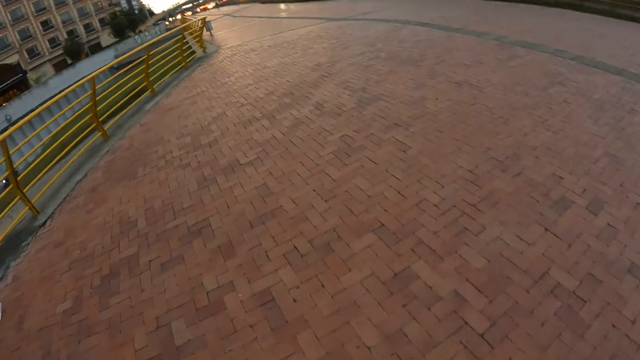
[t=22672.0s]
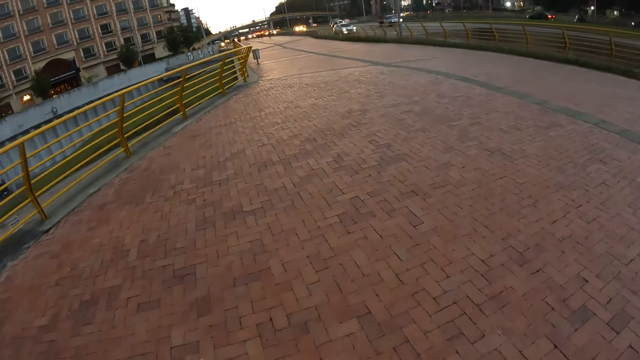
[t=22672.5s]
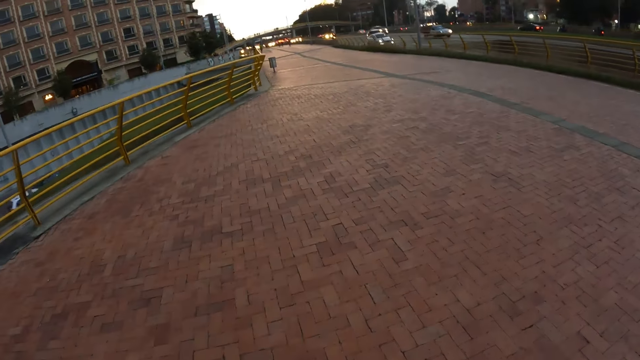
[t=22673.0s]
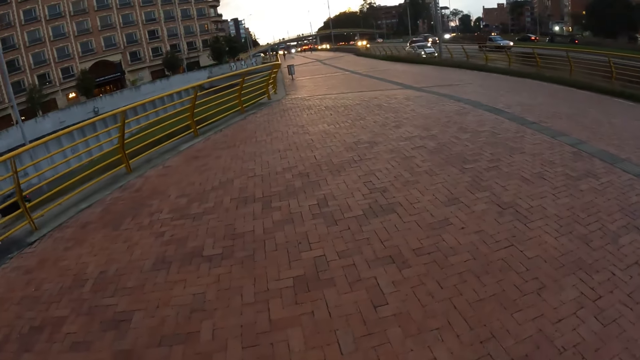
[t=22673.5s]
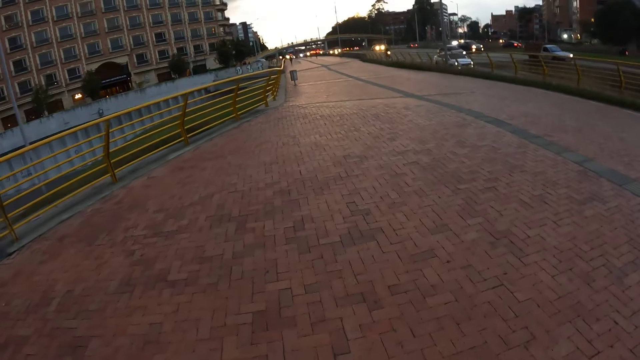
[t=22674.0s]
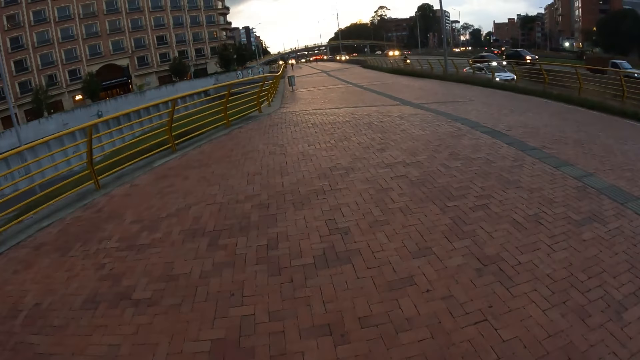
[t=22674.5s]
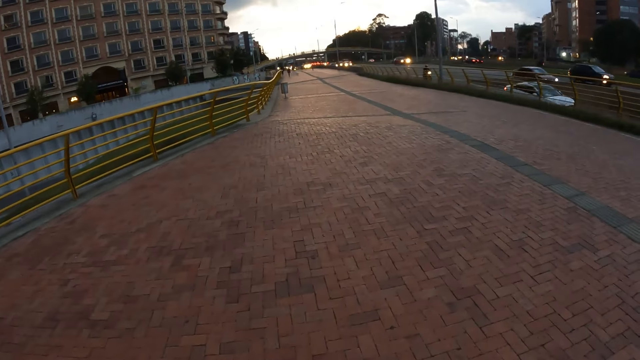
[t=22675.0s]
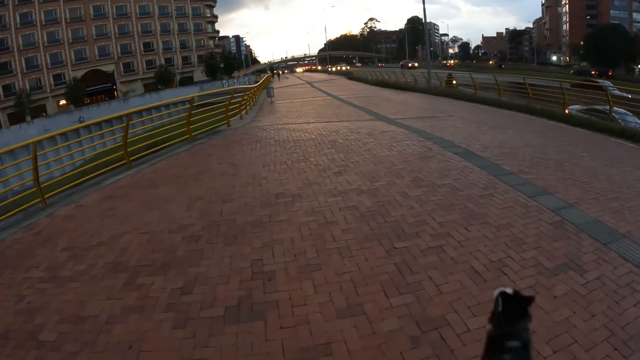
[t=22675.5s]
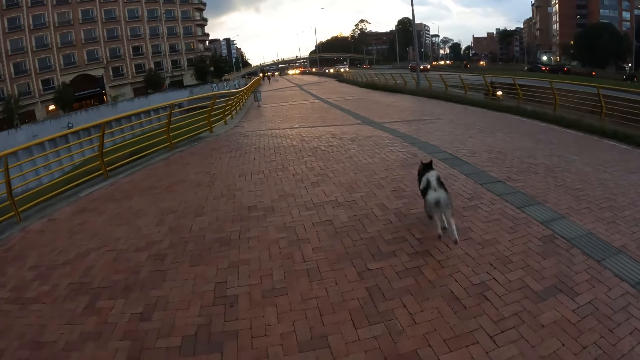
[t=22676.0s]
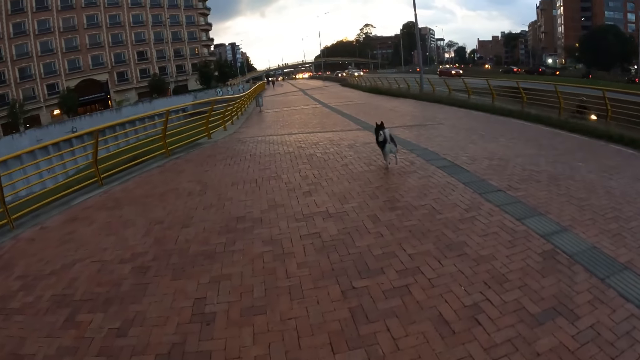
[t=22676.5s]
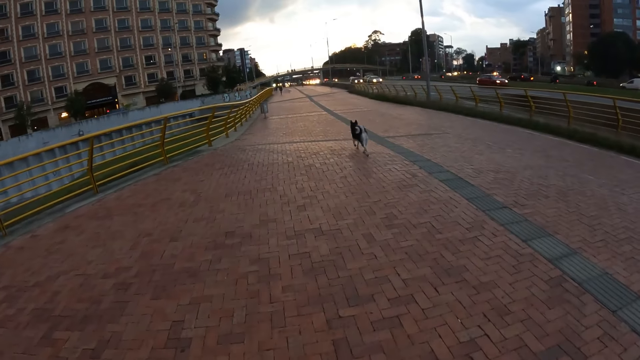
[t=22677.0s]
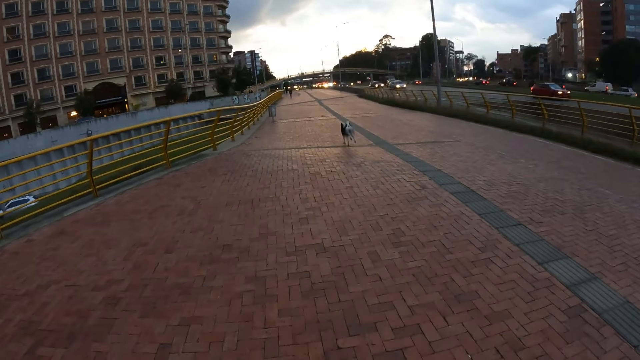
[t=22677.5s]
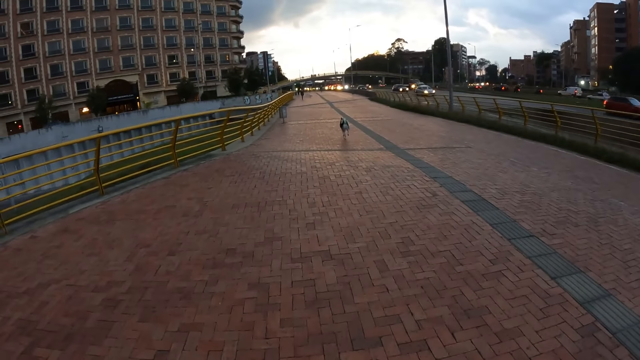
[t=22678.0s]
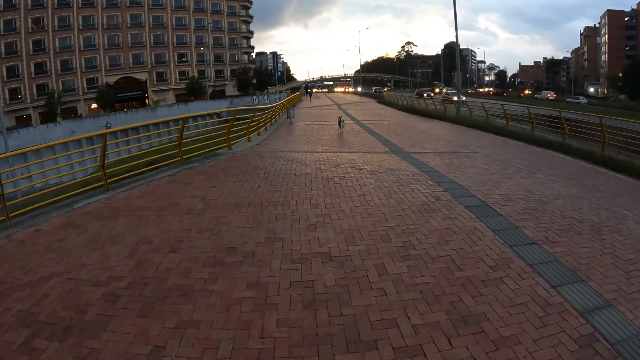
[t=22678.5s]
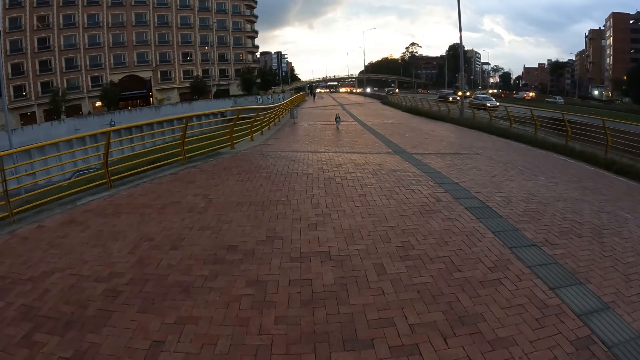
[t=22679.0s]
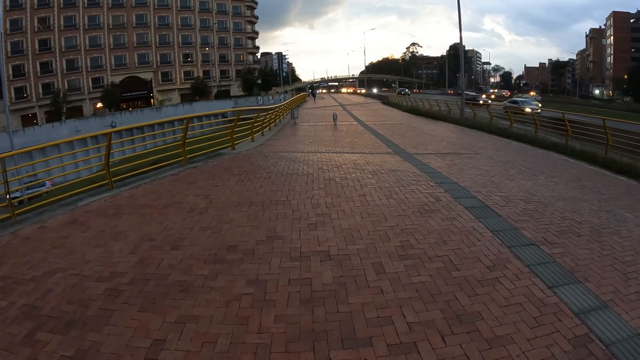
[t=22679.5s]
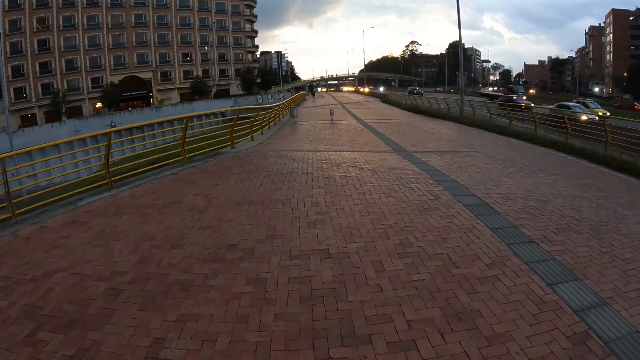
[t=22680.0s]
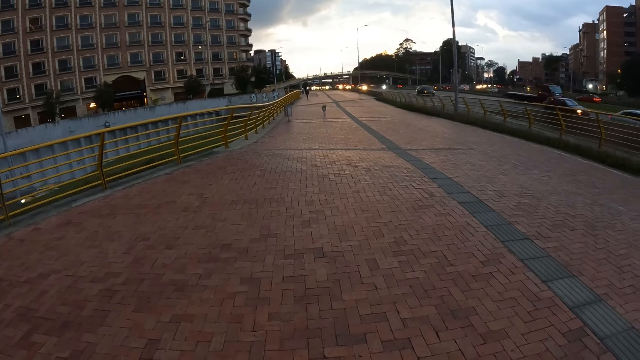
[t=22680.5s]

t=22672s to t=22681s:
The dog runs on the road. The camera wearer looks at the dog.

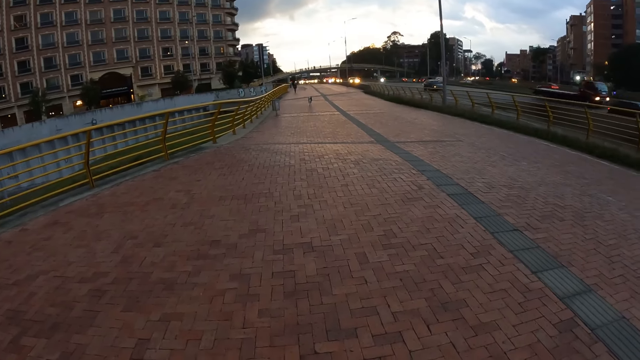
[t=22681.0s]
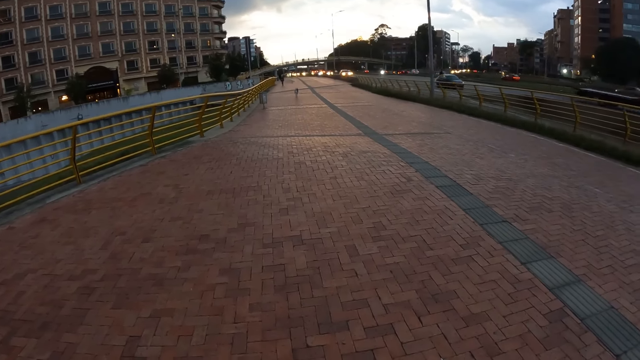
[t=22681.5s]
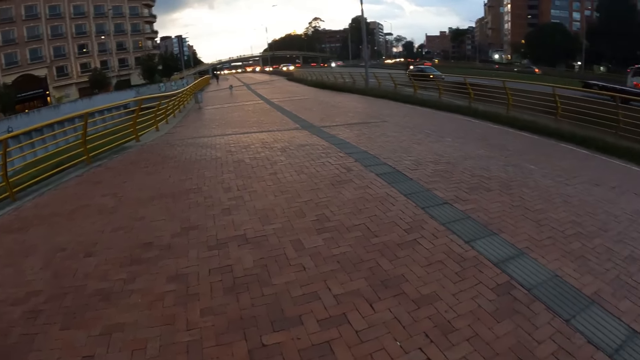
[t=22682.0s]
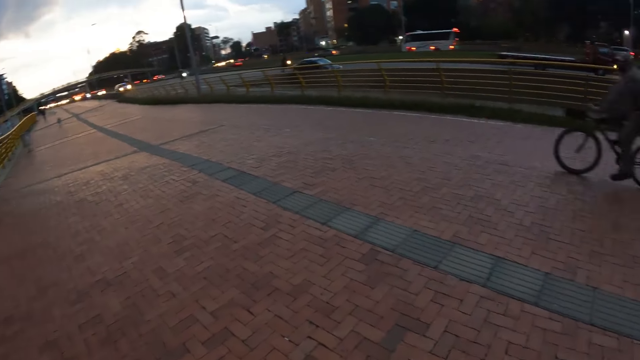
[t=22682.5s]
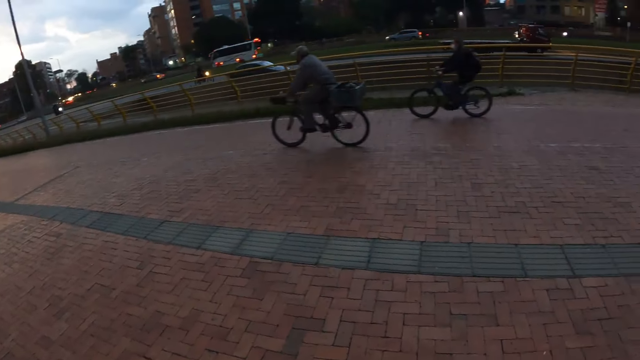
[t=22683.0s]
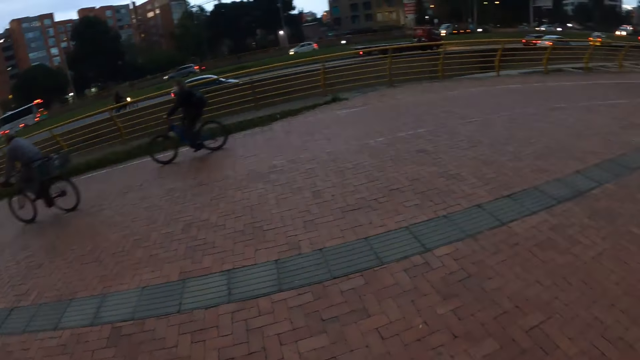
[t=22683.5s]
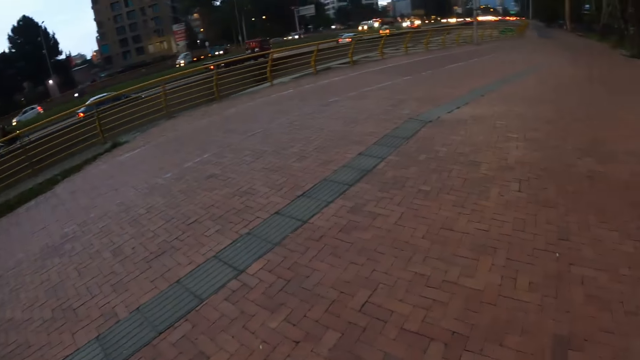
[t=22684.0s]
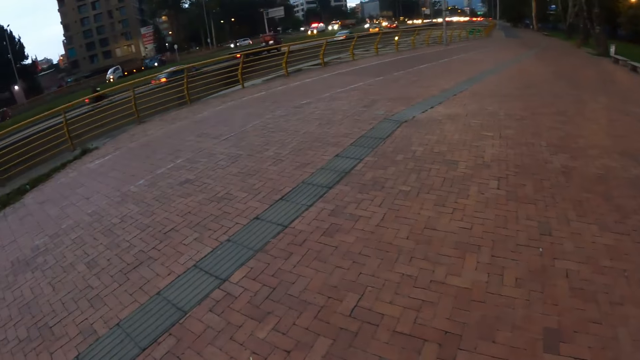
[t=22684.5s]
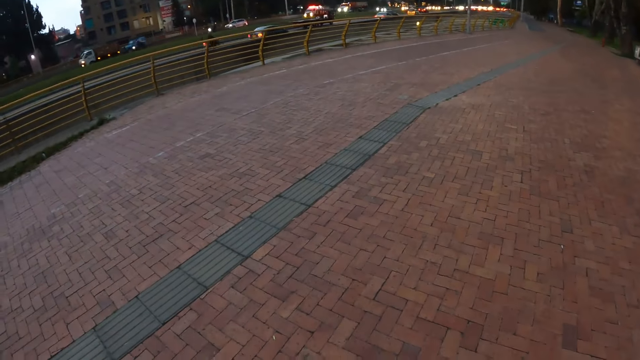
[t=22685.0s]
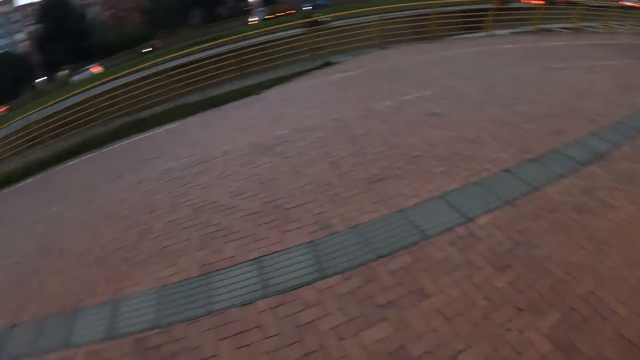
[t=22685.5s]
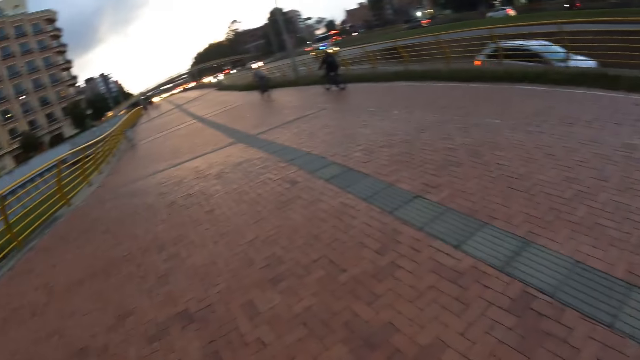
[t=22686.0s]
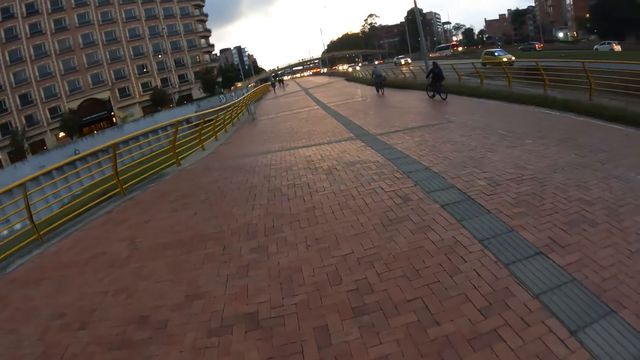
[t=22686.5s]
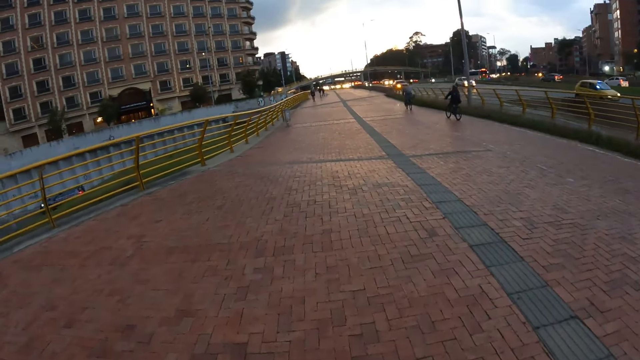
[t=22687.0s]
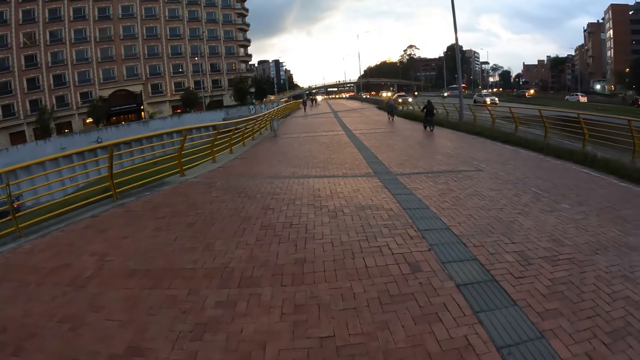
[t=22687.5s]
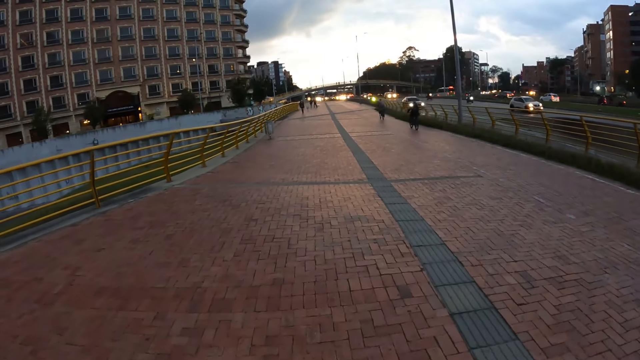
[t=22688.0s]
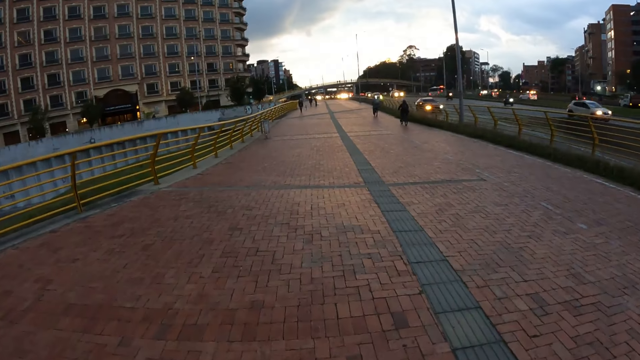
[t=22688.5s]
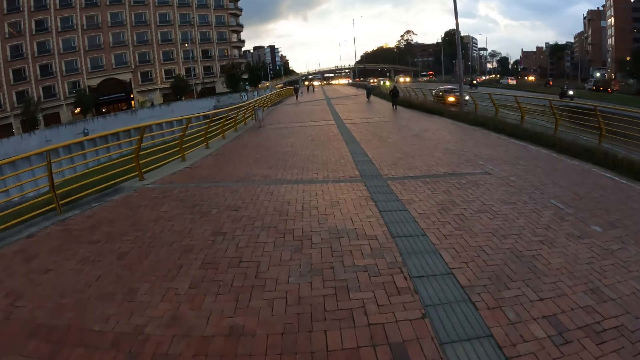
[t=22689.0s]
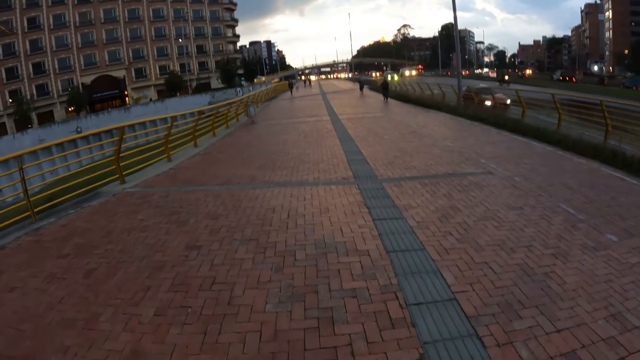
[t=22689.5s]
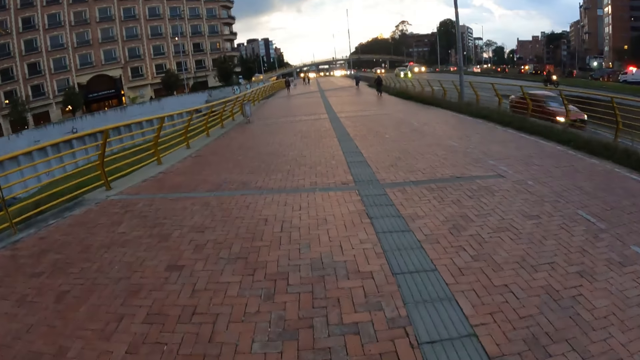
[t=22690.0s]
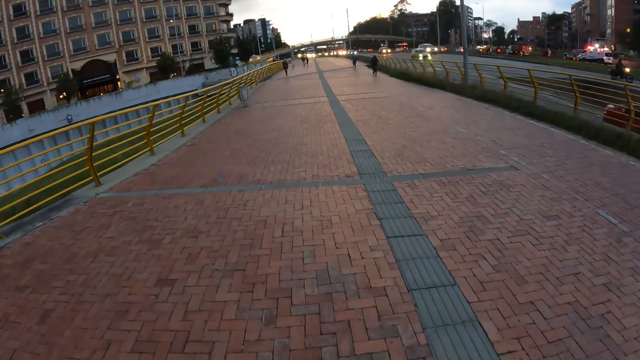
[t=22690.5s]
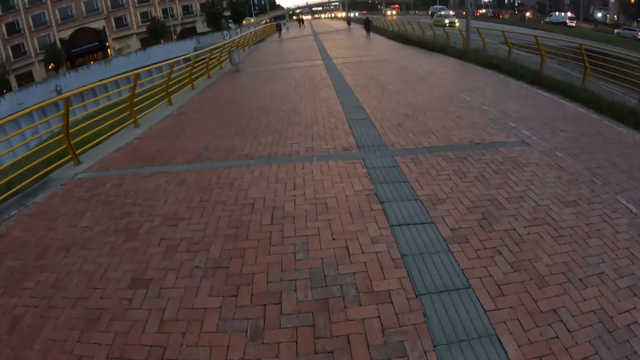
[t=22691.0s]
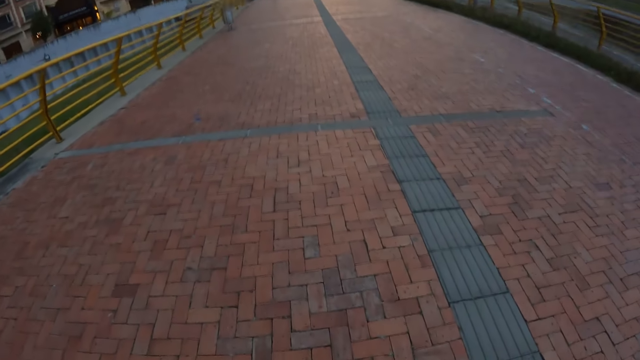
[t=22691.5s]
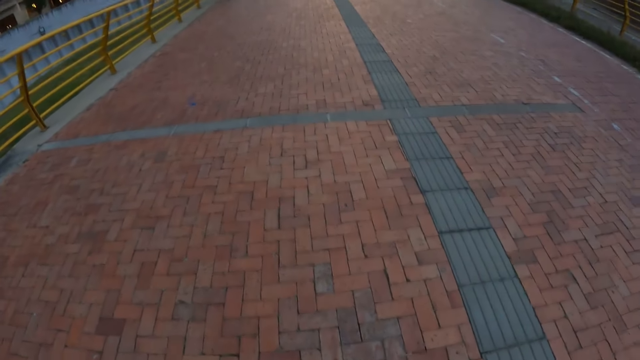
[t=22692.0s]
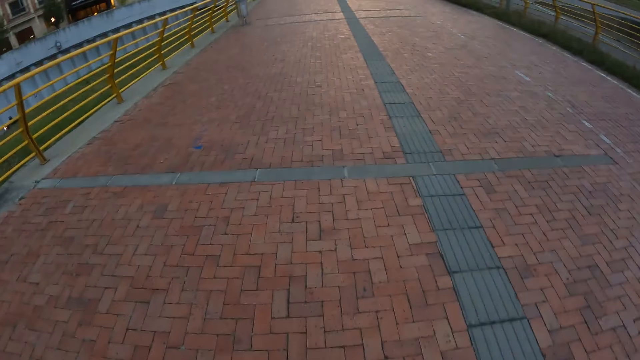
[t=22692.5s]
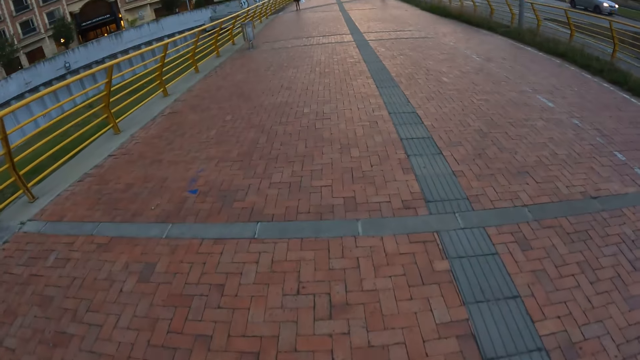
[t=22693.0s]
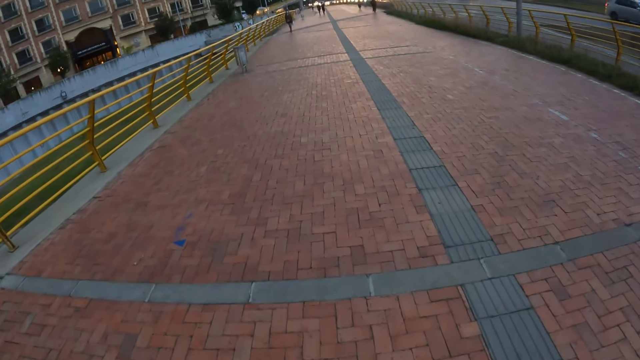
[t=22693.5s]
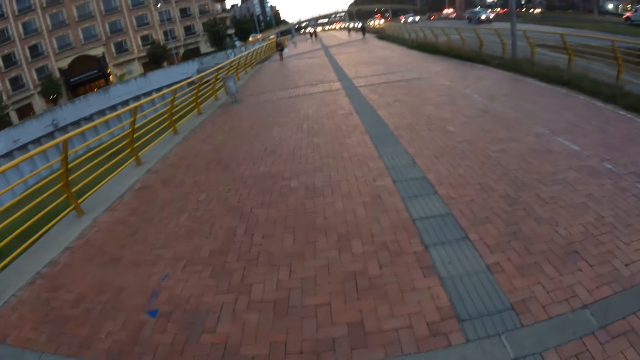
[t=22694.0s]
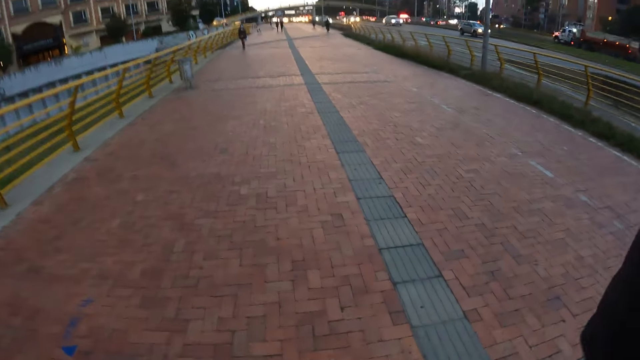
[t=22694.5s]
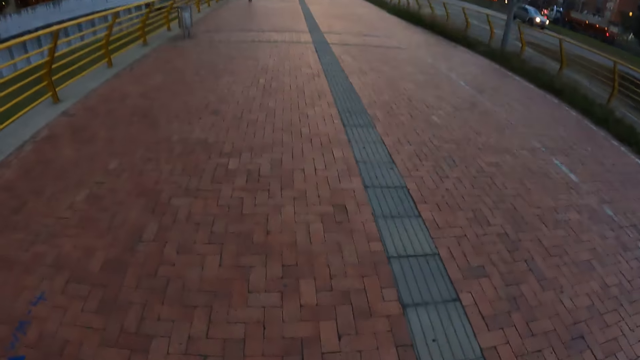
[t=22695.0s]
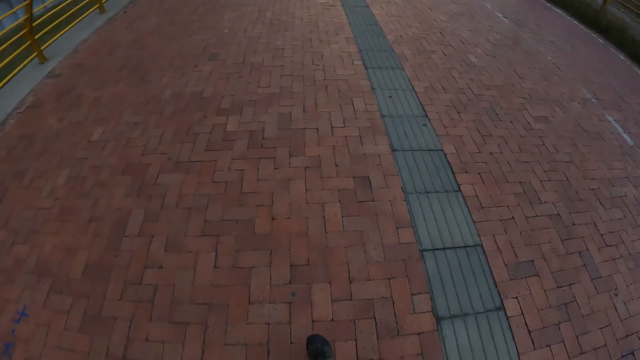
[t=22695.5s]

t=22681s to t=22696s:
The camera wearer turns. They look around. They turn back. They walk on the road.
